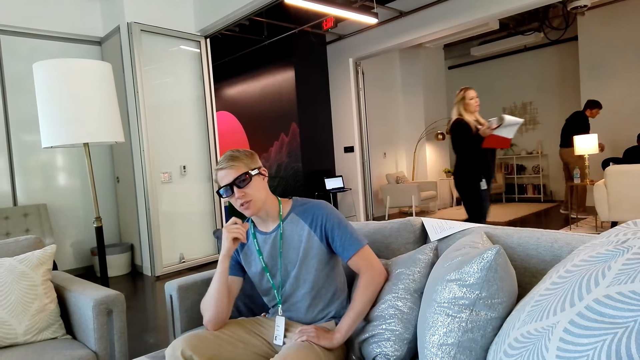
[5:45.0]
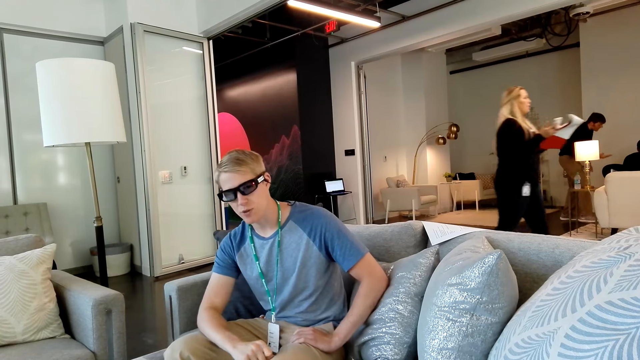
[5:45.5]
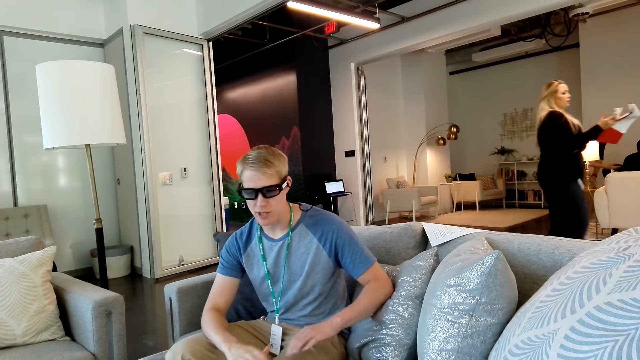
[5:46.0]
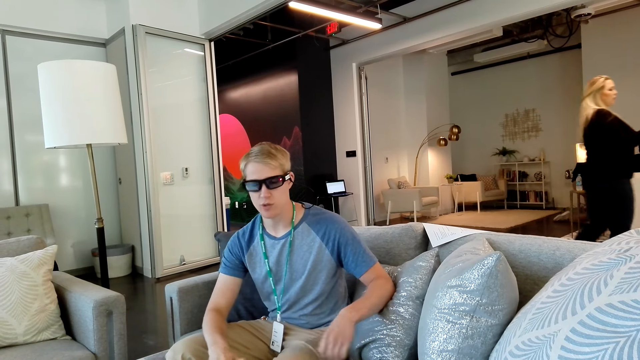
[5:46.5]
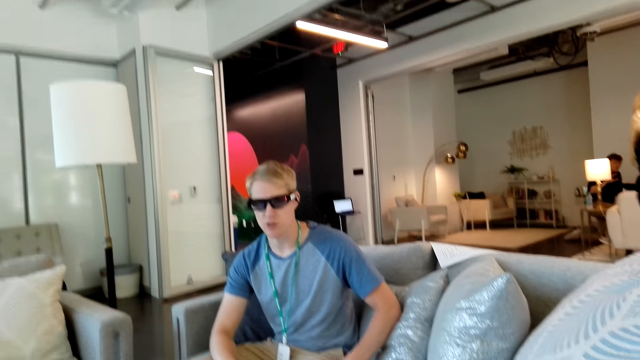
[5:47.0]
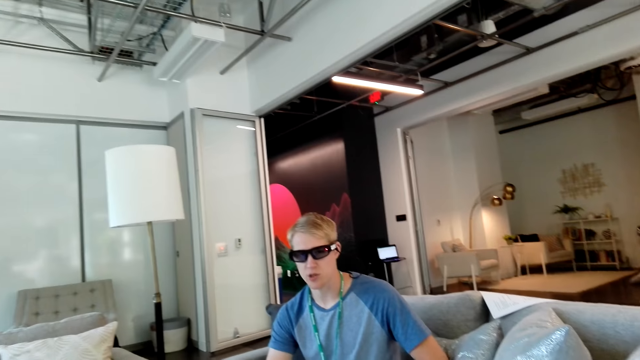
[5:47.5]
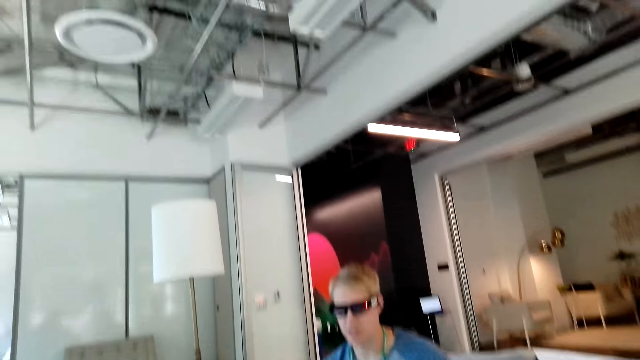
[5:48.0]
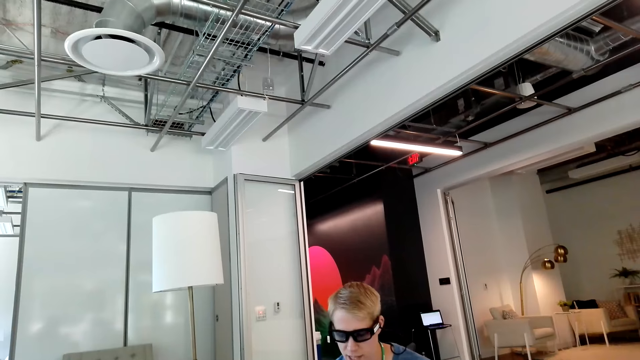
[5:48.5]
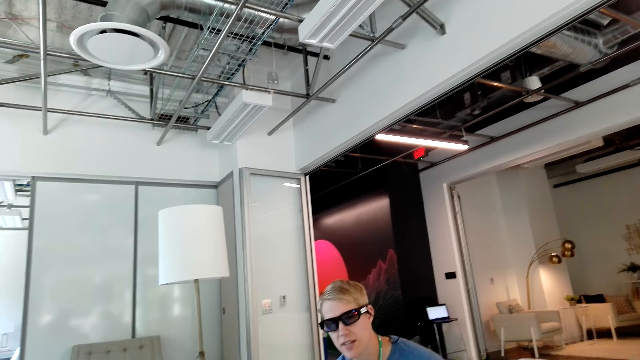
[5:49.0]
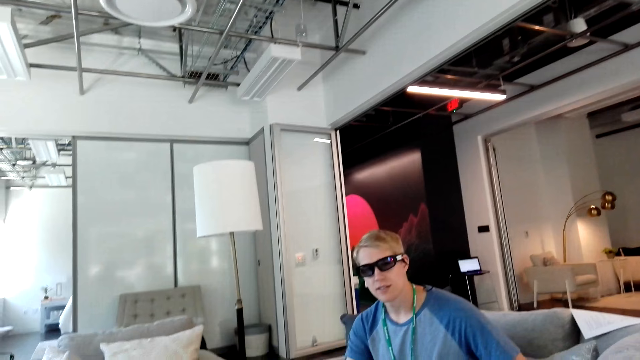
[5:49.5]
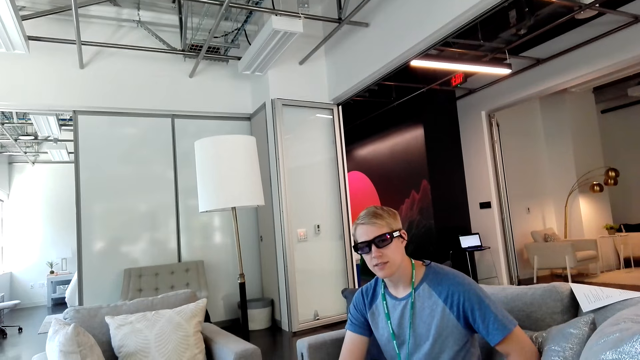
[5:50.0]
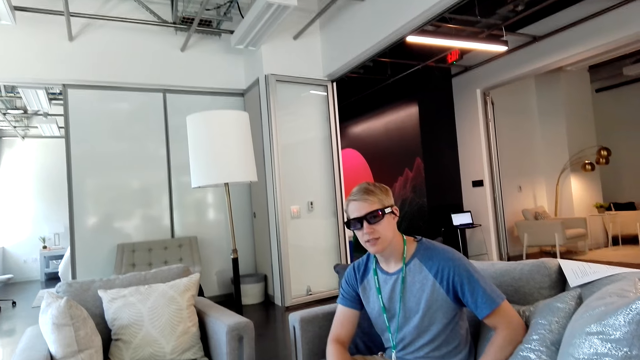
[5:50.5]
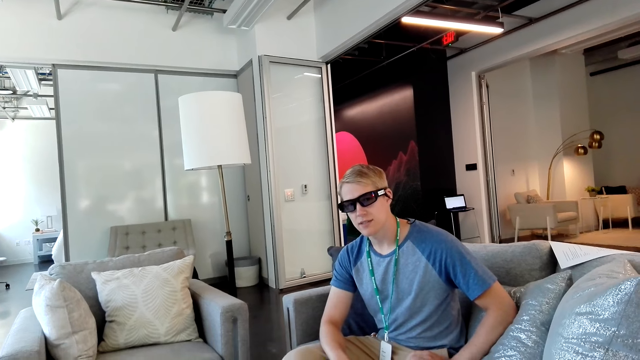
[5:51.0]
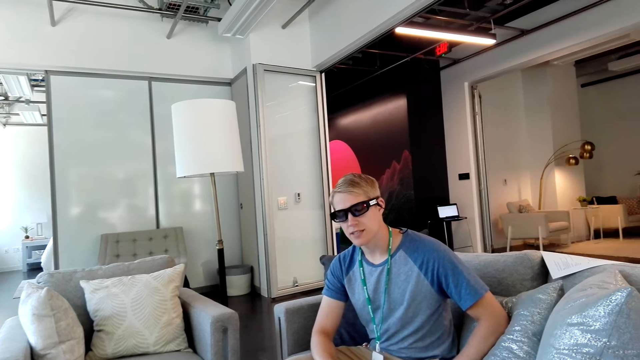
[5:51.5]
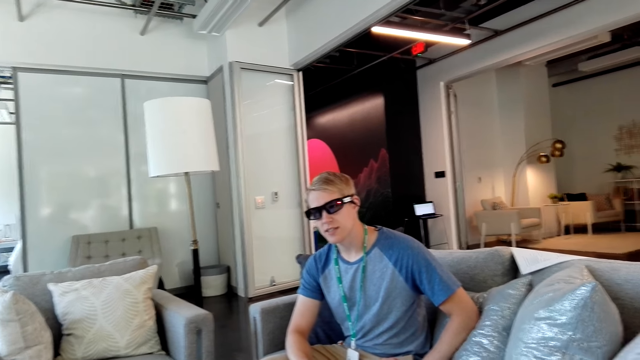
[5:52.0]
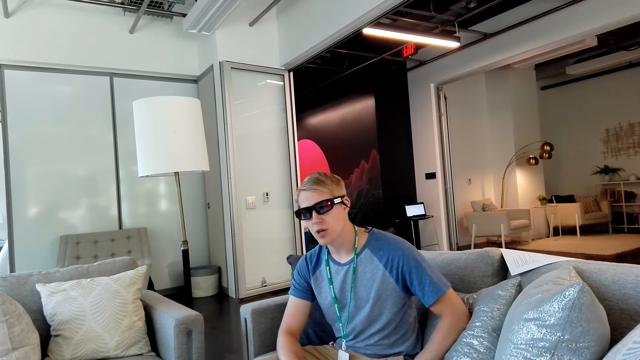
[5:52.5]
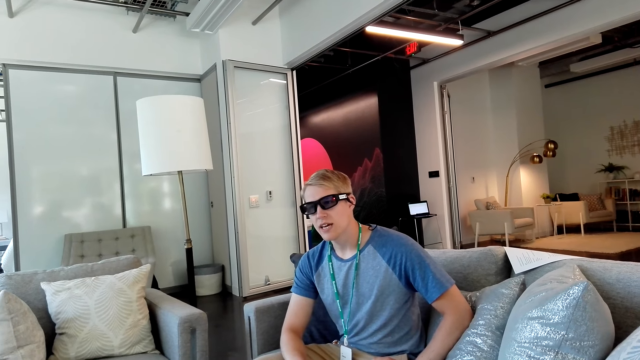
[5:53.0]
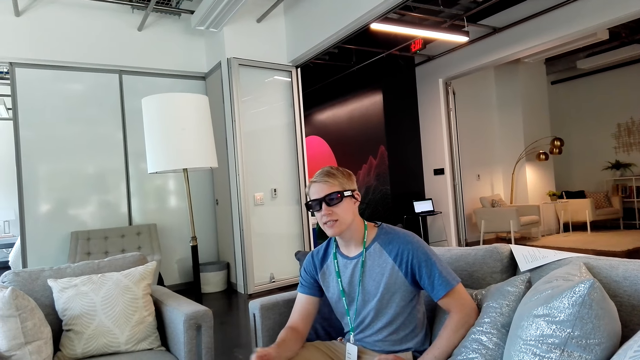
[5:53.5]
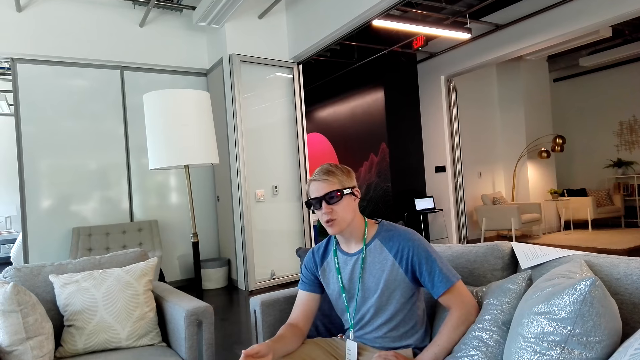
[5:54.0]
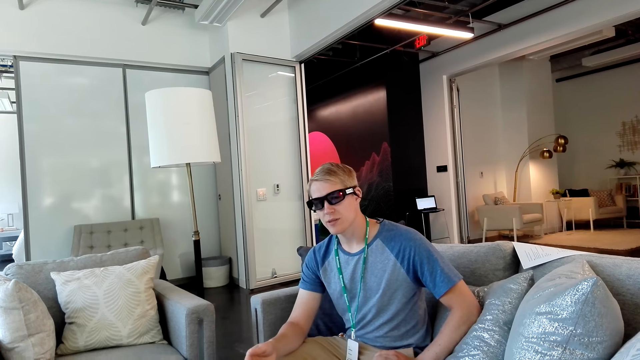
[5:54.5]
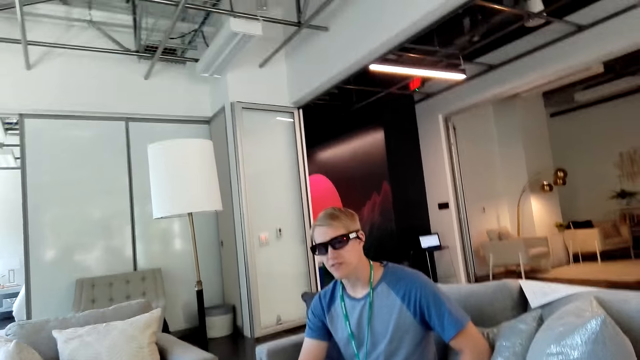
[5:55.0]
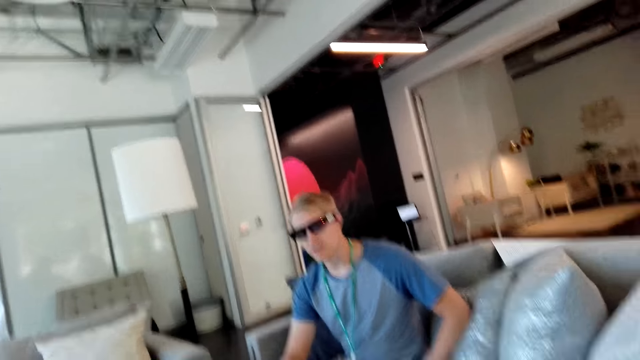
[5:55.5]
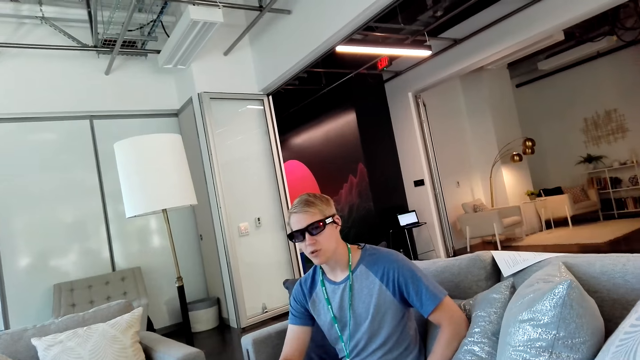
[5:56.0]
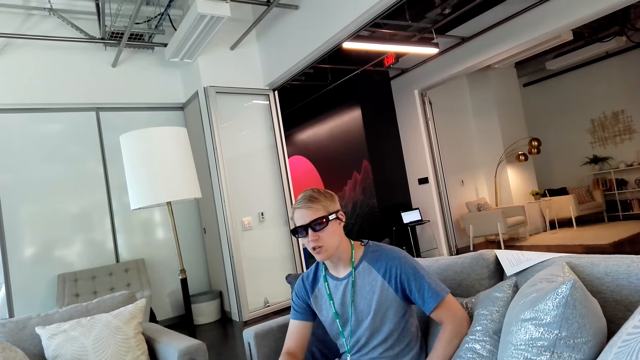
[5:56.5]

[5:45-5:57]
The man lowers his right hand and gestures at the camera wearer. The camera wearer looks at the ceiling. They look at the man. The man nods his head.

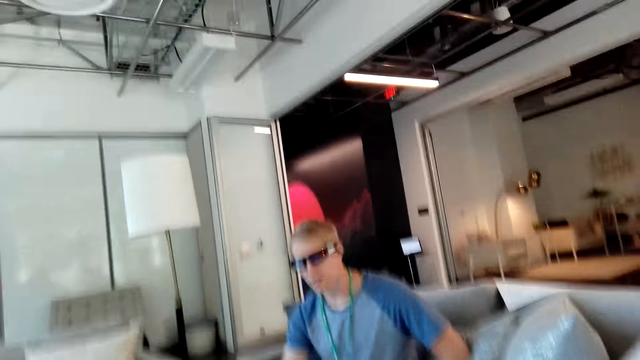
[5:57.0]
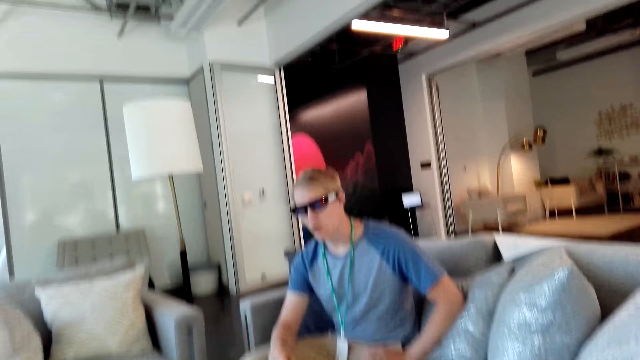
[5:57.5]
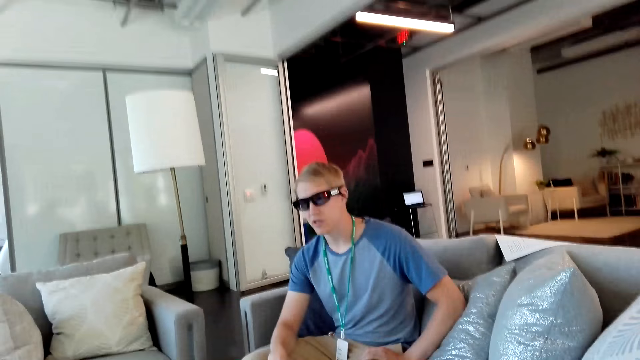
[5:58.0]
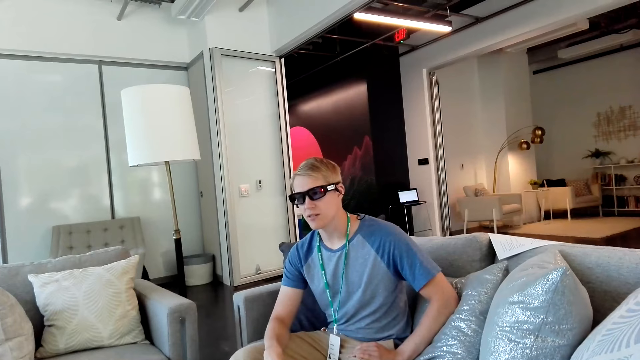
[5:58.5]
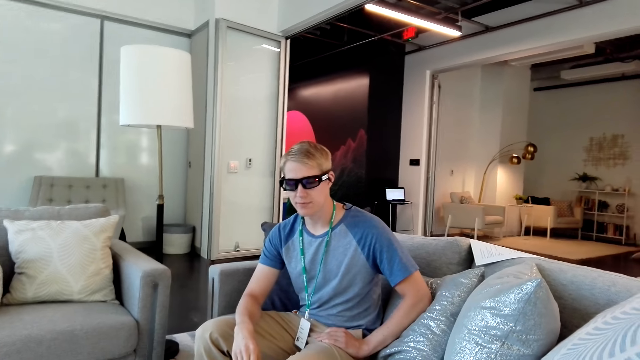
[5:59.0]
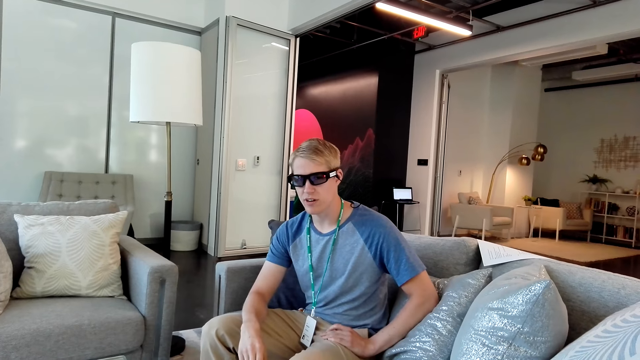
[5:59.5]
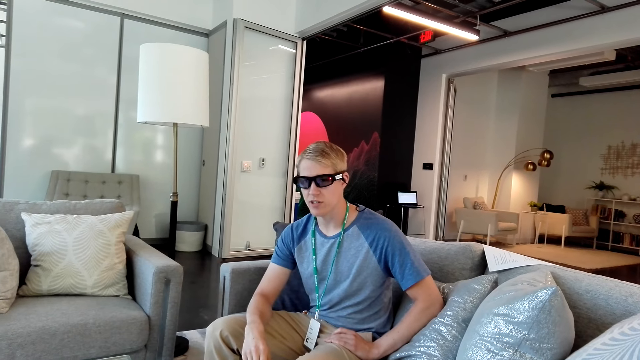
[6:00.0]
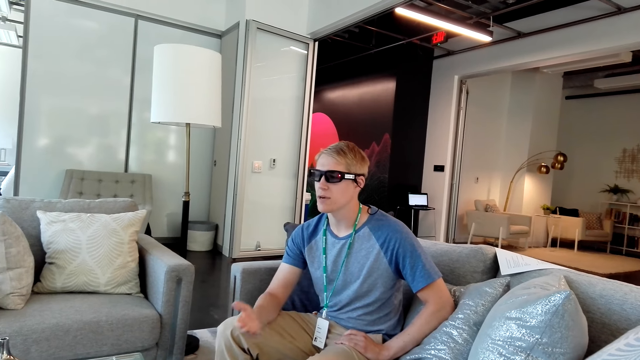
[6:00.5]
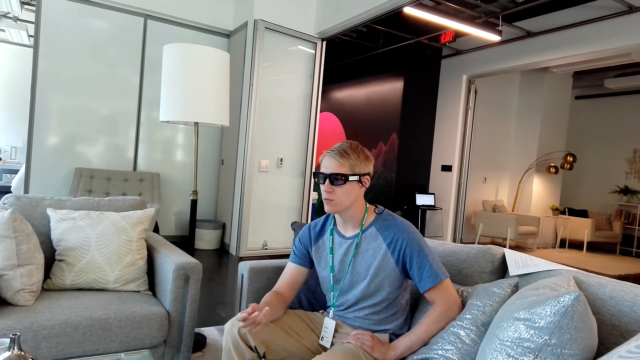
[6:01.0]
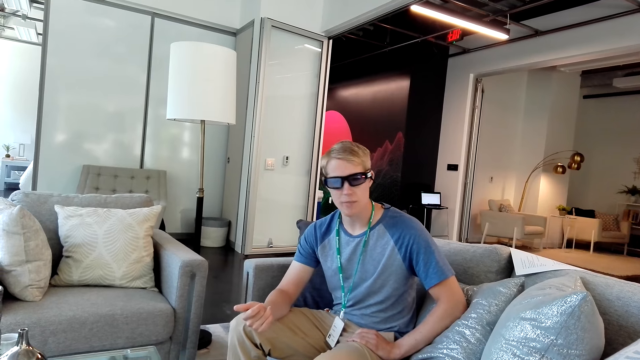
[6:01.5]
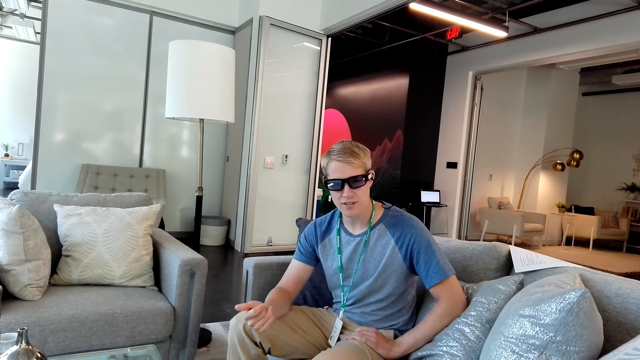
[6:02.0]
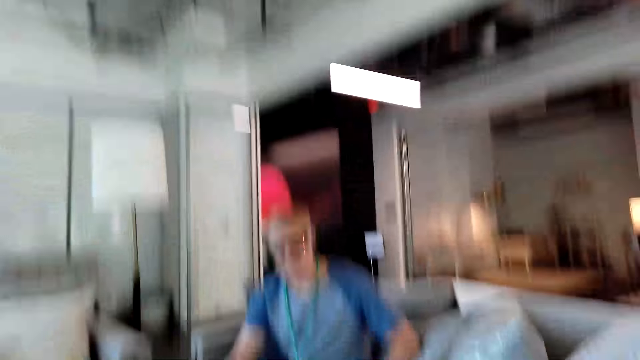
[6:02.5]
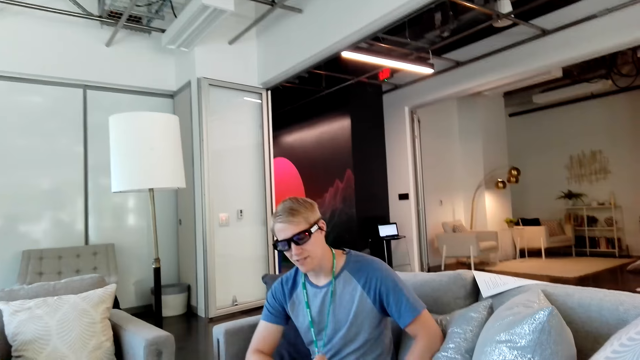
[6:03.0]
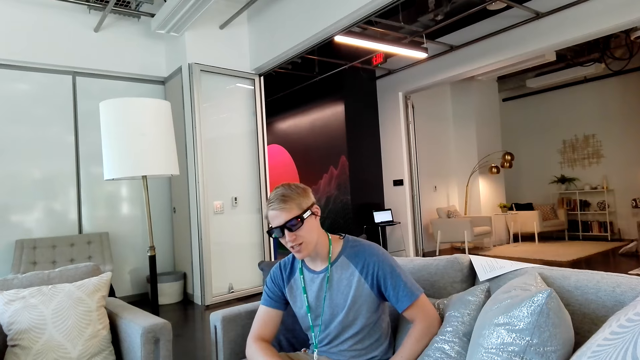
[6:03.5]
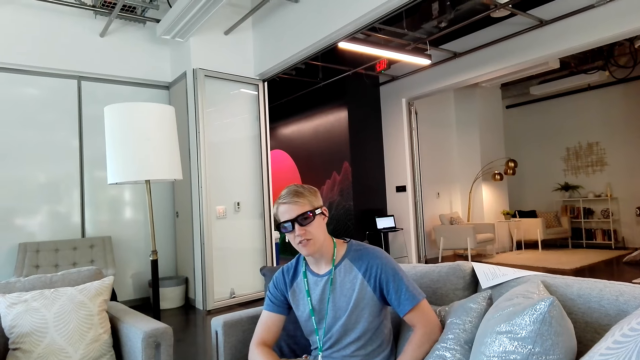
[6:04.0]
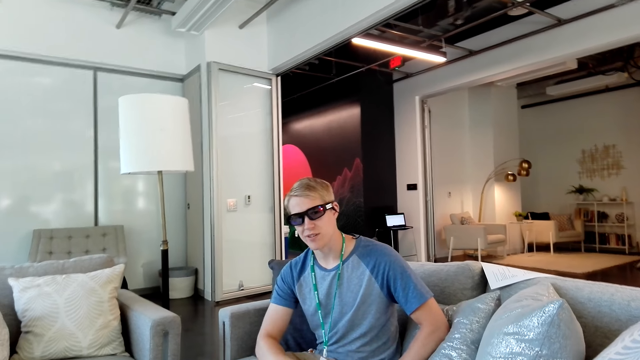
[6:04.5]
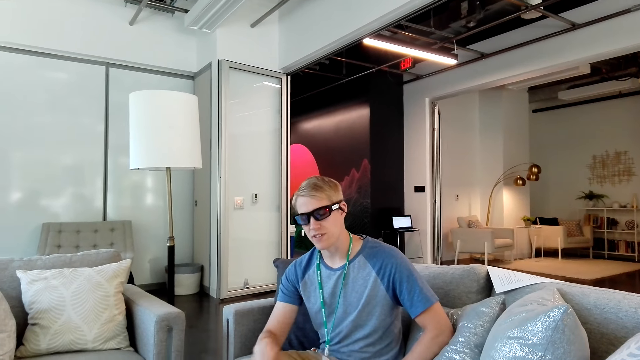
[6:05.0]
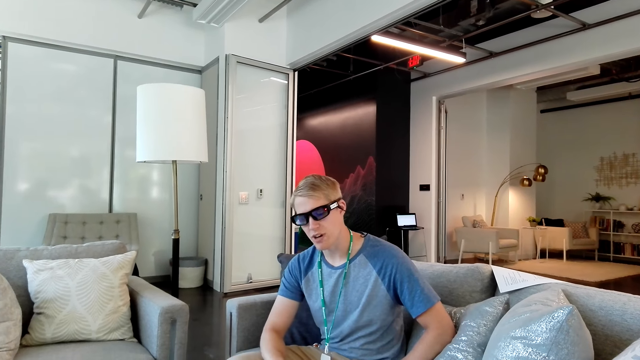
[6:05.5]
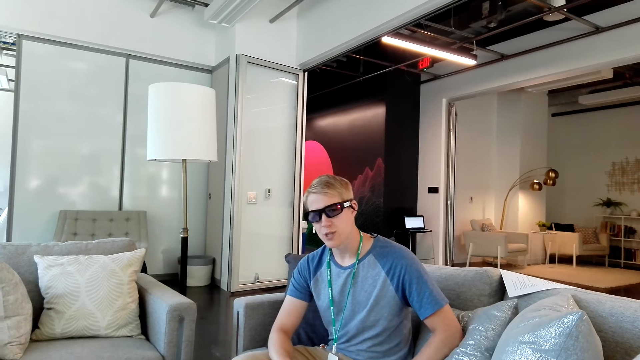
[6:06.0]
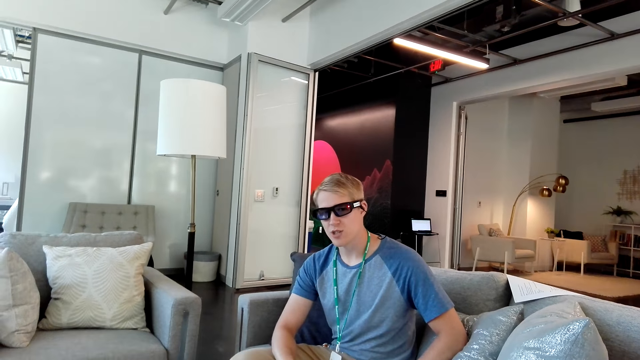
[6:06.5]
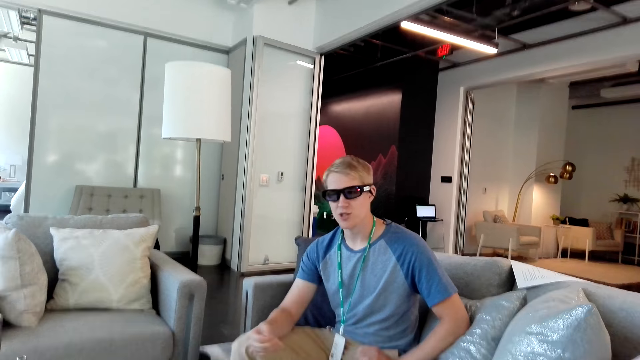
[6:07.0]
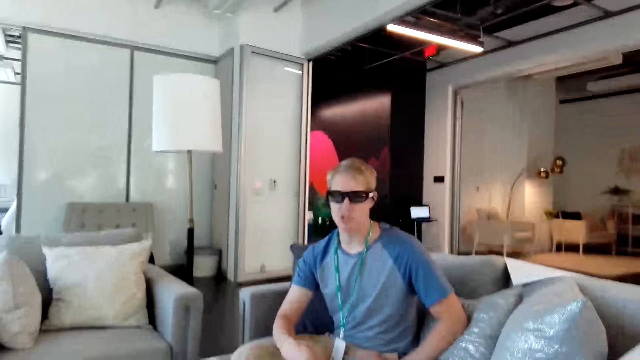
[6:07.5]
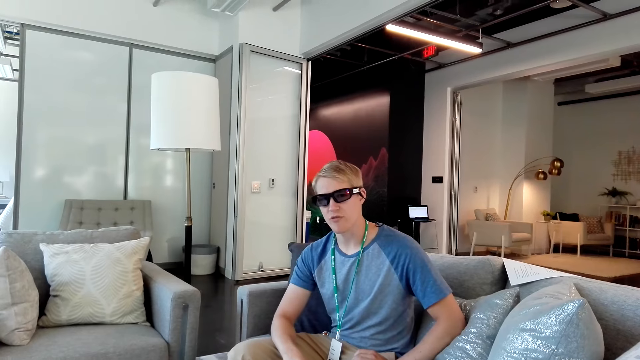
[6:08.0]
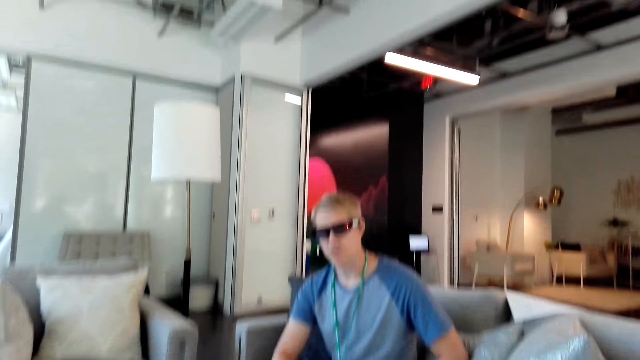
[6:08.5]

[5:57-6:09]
The man gestures at the camera wearer.
